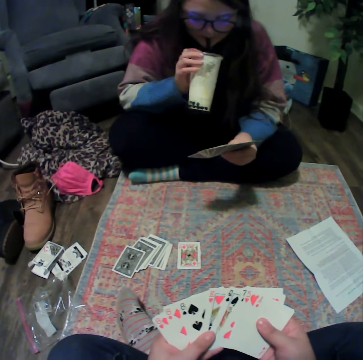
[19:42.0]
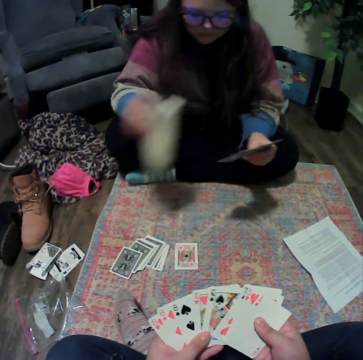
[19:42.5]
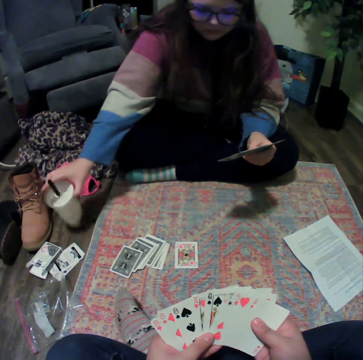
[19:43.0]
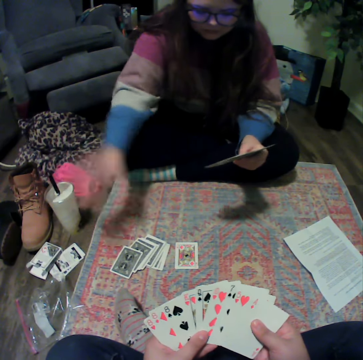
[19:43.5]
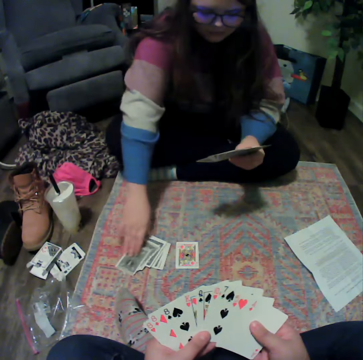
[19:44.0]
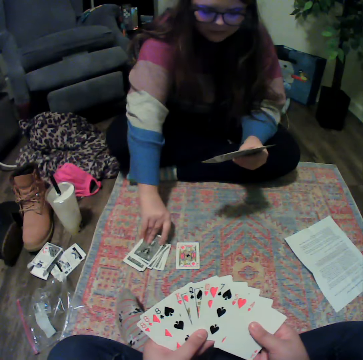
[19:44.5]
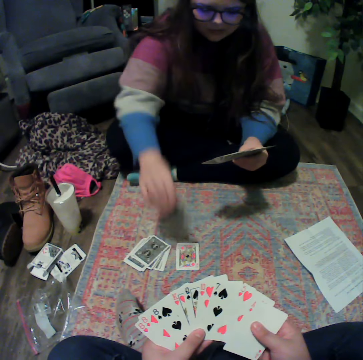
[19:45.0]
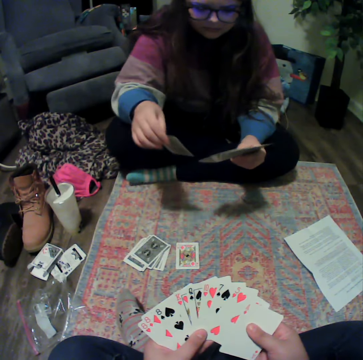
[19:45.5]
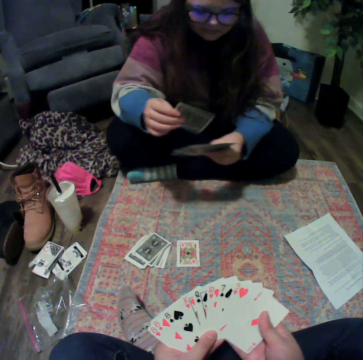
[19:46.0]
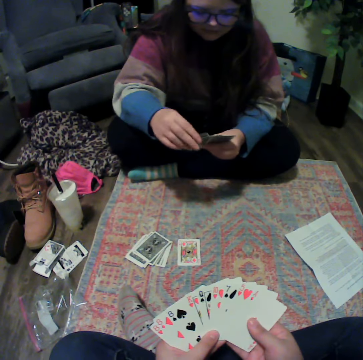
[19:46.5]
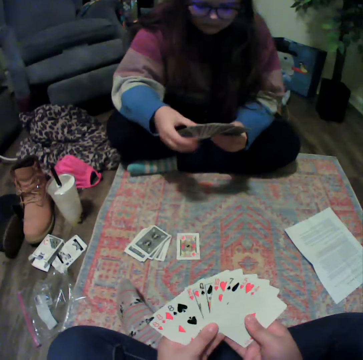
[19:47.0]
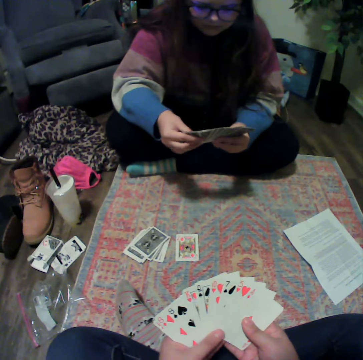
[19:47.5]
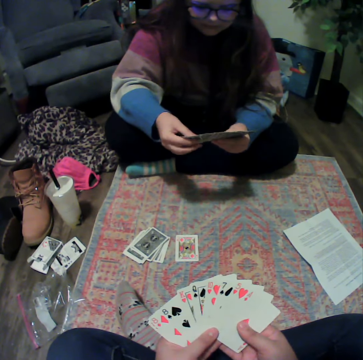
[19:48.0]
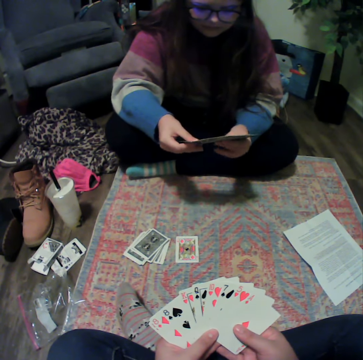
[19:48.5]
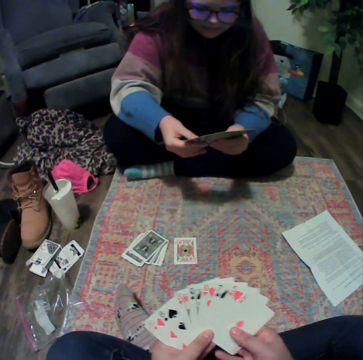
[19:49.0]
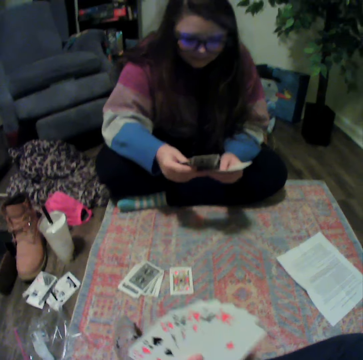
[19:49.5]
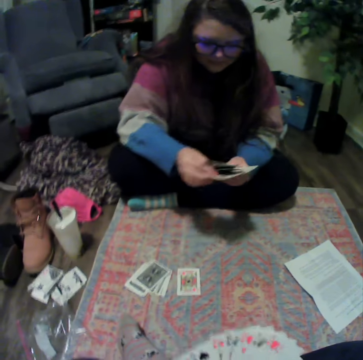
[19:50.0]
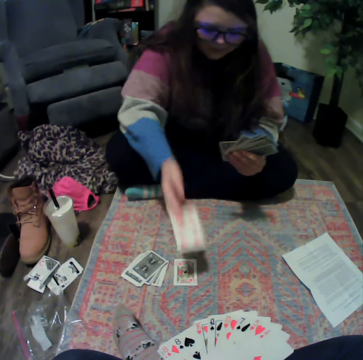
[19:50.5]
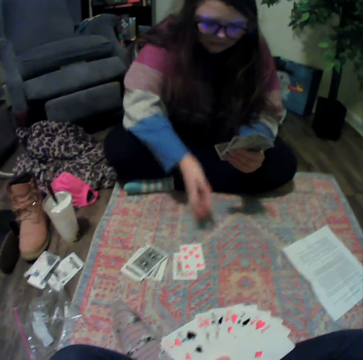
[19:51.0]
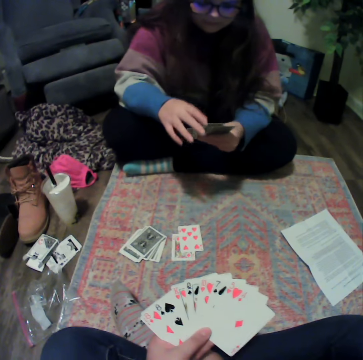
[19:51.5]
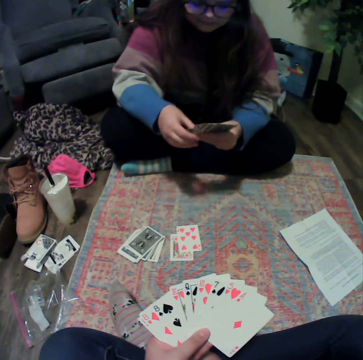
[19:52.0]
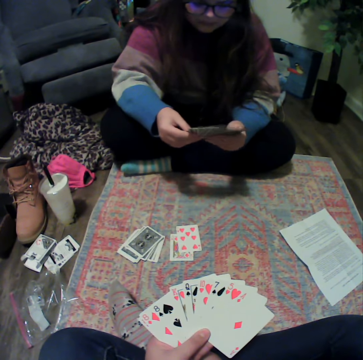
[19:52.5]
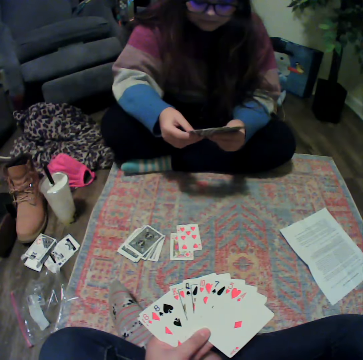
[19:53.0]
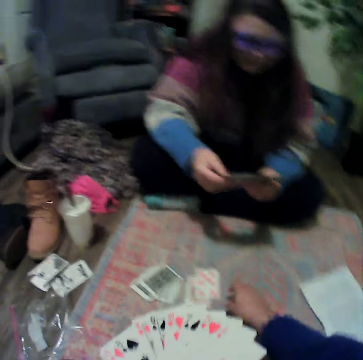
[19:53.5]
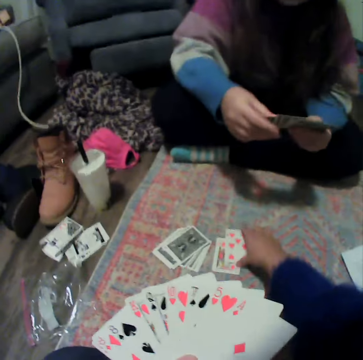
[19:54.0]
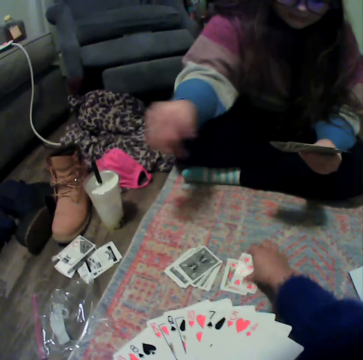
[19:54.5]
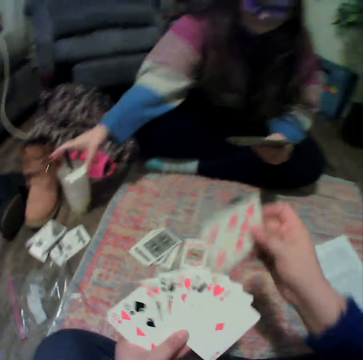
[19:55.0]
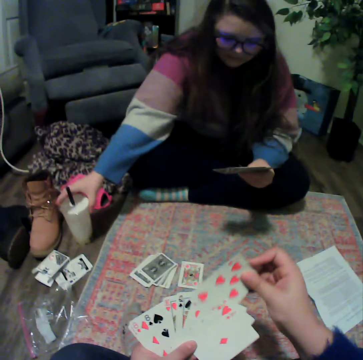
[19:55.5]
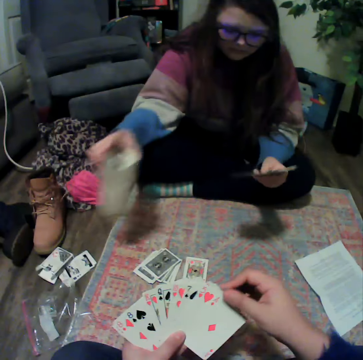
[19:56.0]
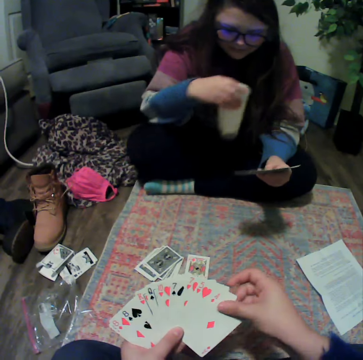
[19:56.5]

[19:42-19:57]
A lady places the plastic cup on the floor. The camera wearer reshuffles the cards. The lady picks the card. The camera wearer reshuffles the cards. The lady reshuffles the card, plays the card and reshuffles the card. The camera wearer picks the cards. The lady picks the plastic cup.

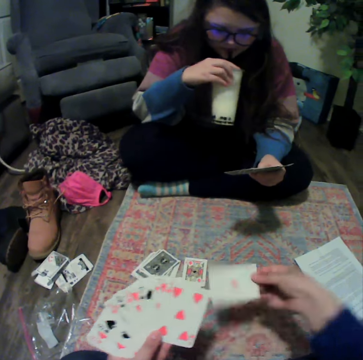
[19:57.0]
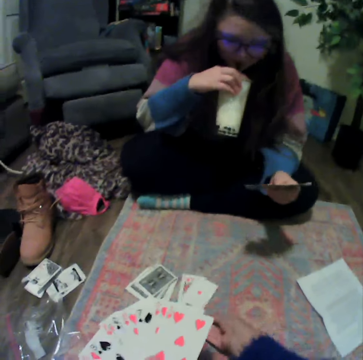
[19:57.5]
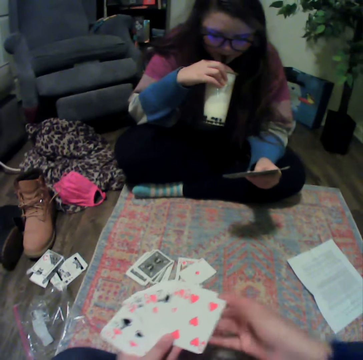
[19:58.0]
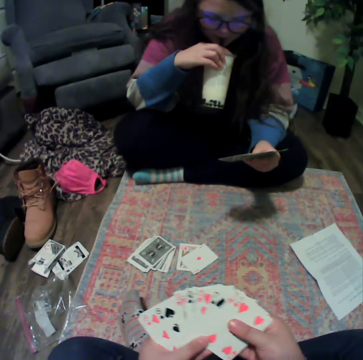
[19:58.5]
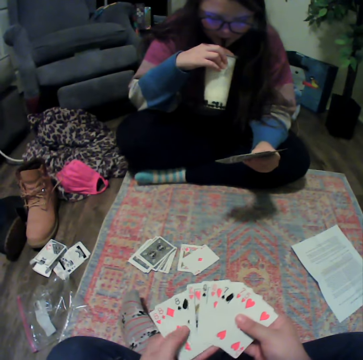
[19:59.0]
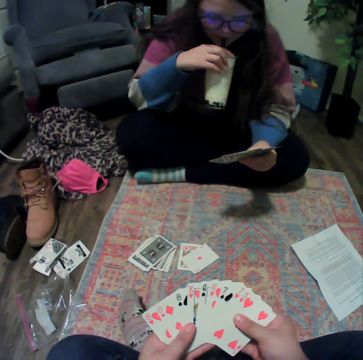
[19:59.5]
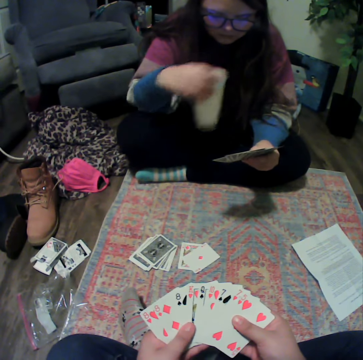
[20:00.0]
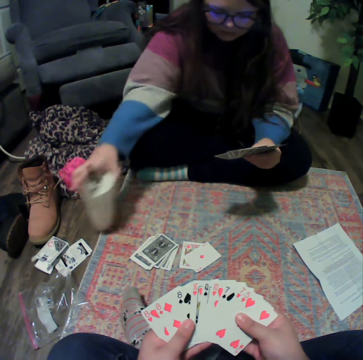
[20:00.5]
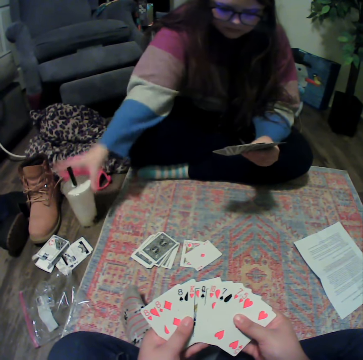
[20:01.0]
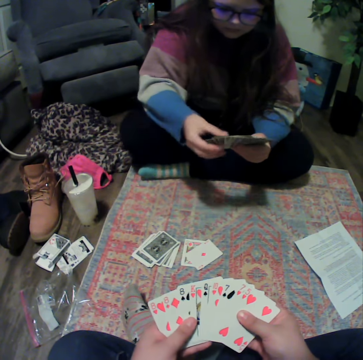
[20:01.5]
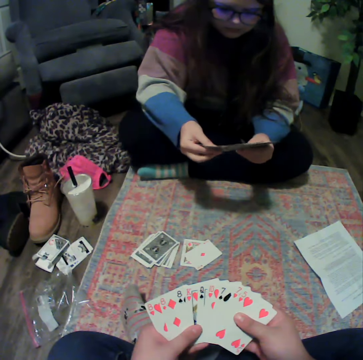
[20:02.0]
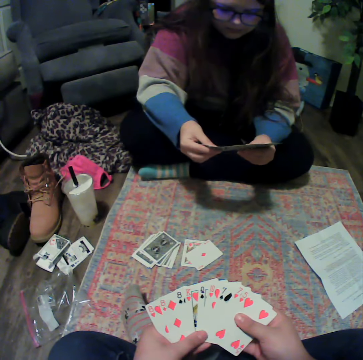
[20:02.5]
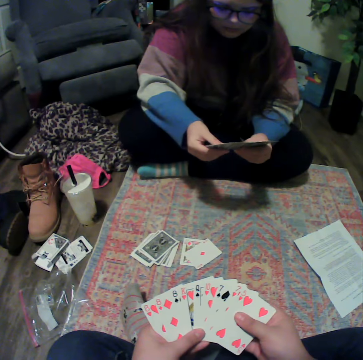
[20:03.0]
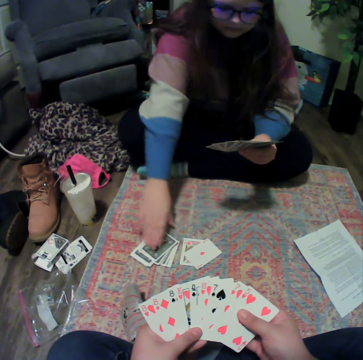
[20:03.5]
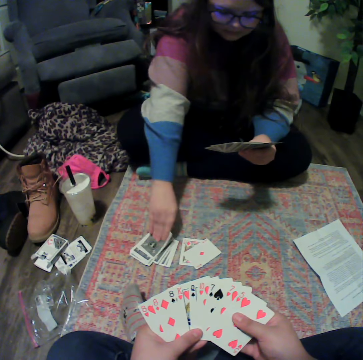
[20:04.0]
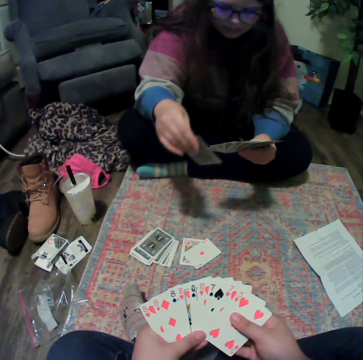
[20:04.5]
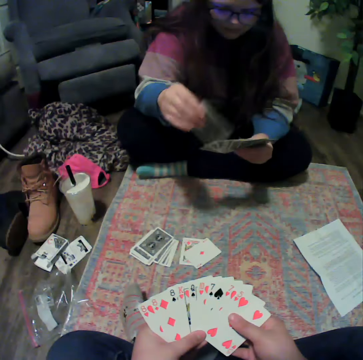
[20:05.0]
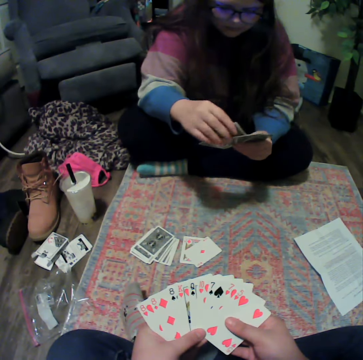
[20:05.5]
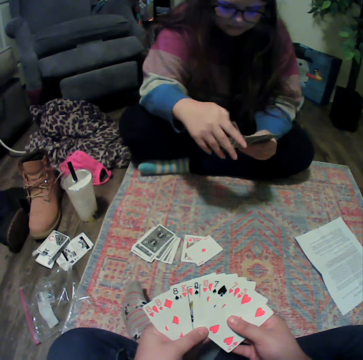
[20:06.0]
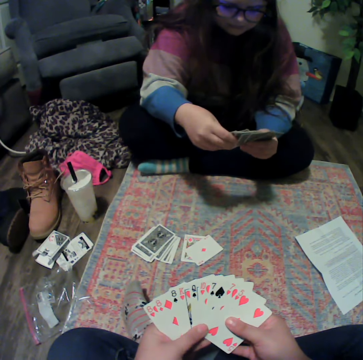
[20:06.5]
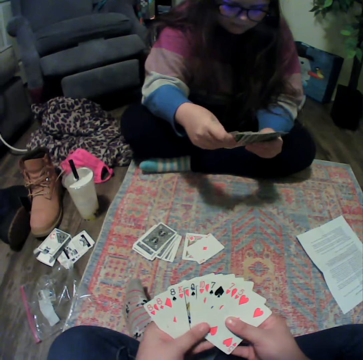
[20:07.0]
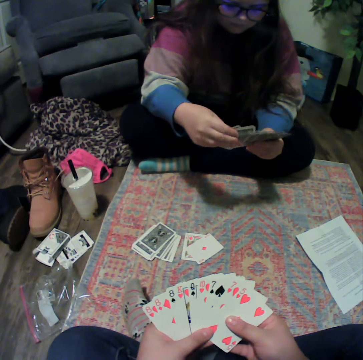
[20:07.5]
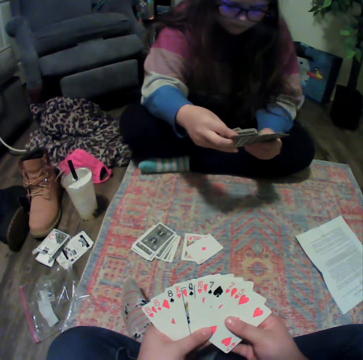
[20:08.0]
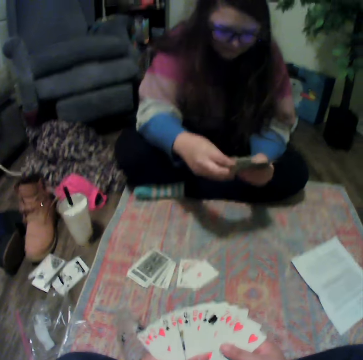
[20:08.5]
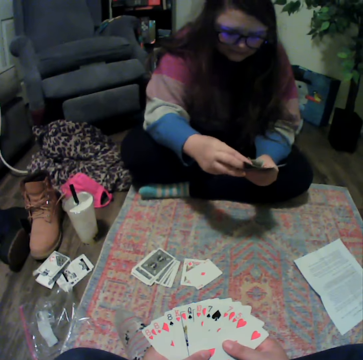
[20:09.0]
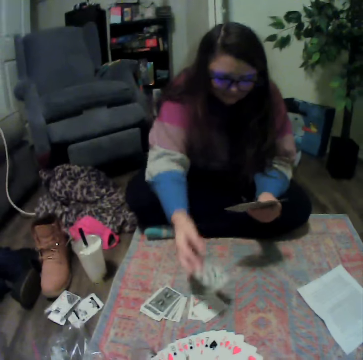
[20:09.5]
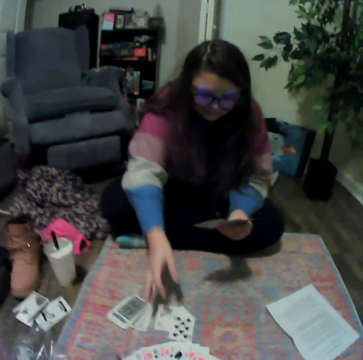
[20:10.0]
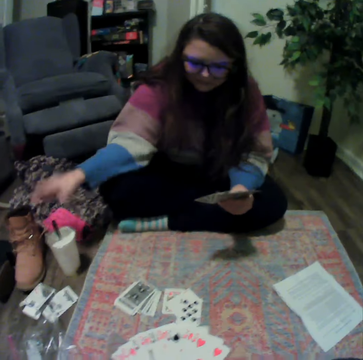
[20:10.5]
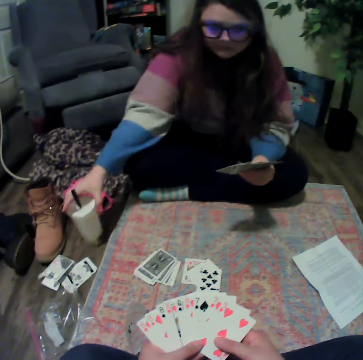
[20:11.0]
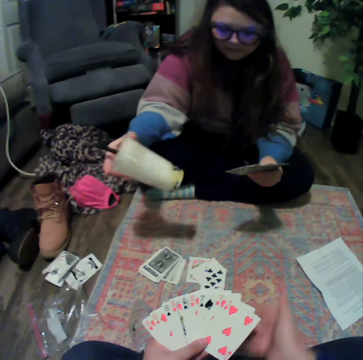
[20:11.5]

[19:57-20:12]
The camera wearer plays the card game. A lady sips the drink, places the plastic cup on the floor, reshuffles the cards, picks the card from the table and picks the card. The camera wearer holds the cards. The lady reshuffles the cards, plays the card and picks the plastic cup.

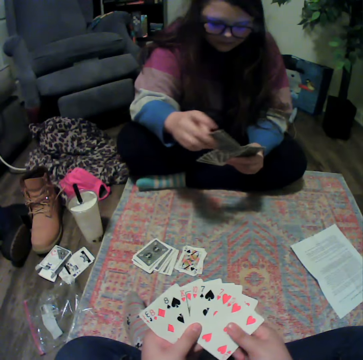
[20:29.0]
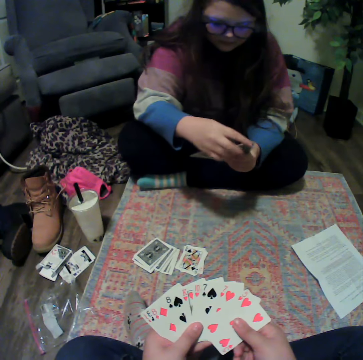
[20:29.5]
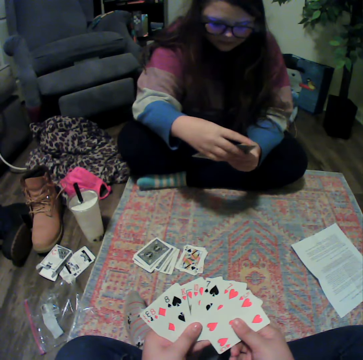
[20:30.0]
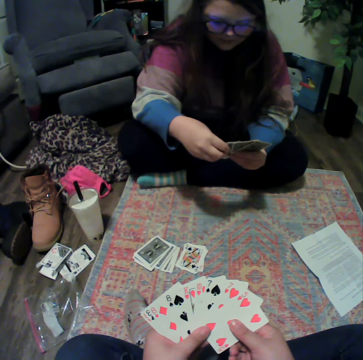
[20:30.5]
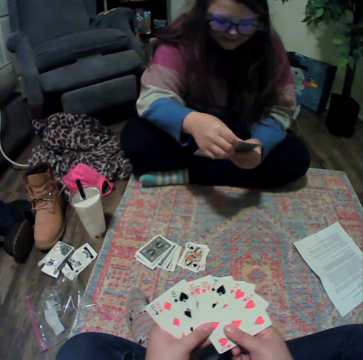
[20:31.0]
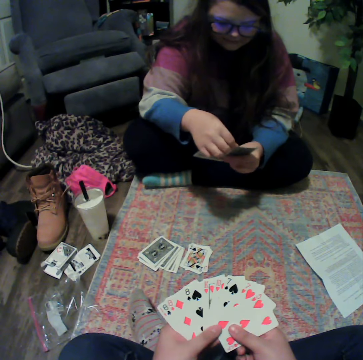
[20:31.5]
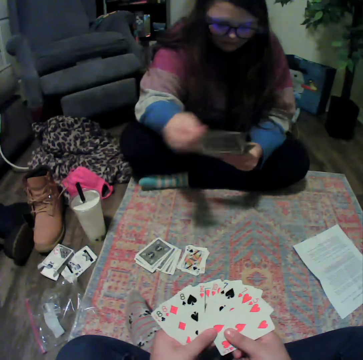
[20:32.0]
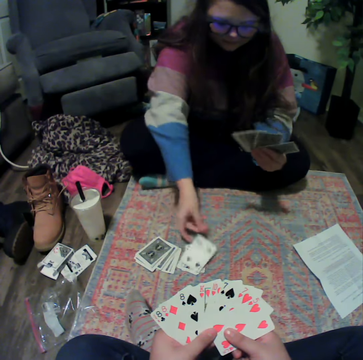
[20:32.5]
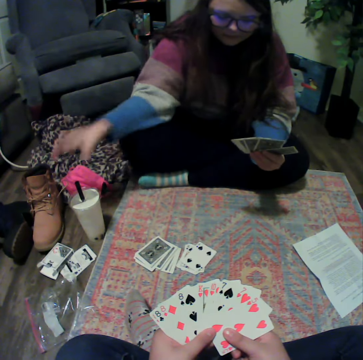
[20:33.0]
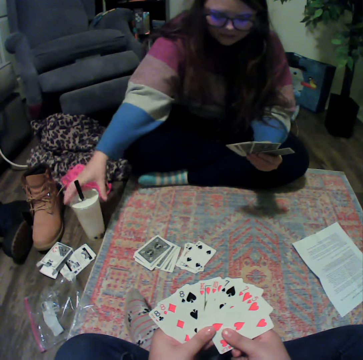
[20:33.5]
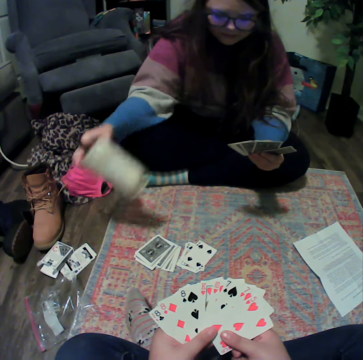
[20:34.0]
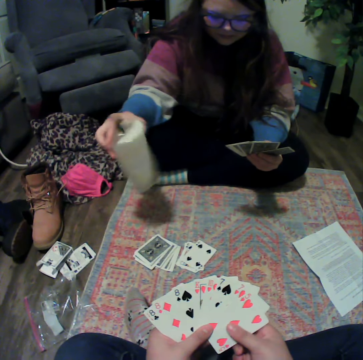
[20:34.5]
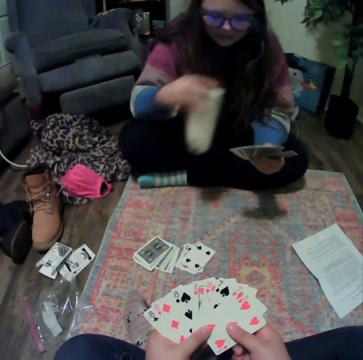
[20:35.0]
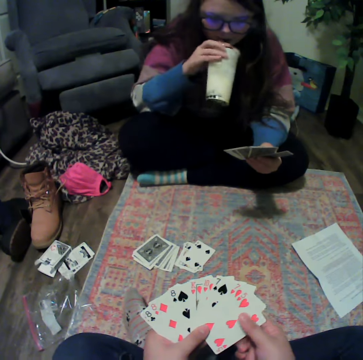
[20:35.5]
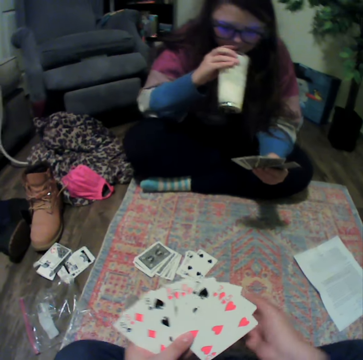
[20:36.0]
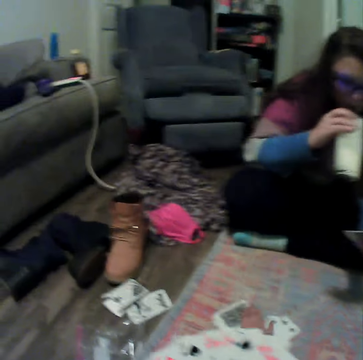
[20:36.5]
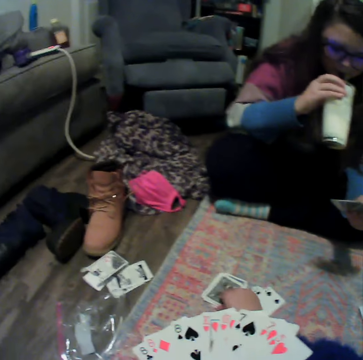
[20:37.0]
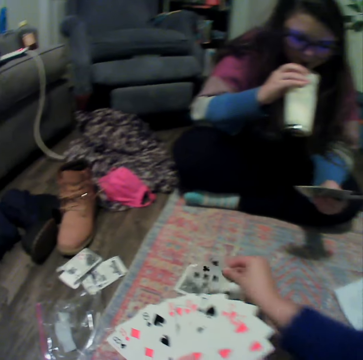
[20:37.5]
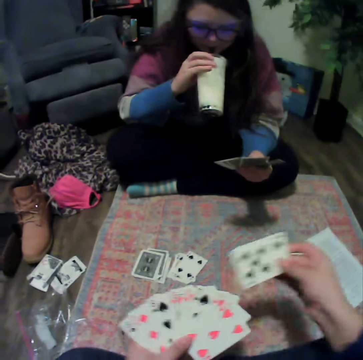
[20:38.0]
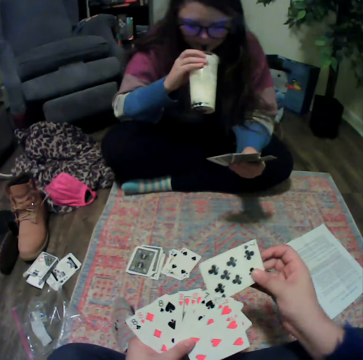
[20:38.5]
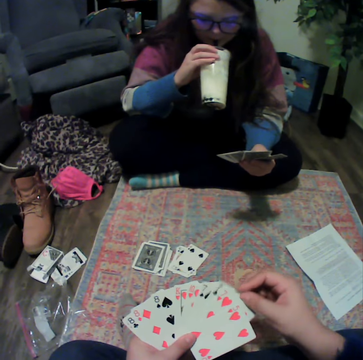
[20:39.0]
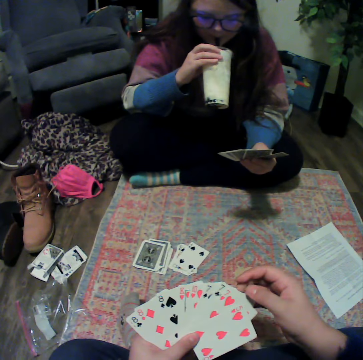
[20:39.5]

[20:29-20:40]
A lady reshuffles the cards, plays the card, picks the plastic cup, swings the plastic cup and drinks something. The camera wearer picks the cards.
